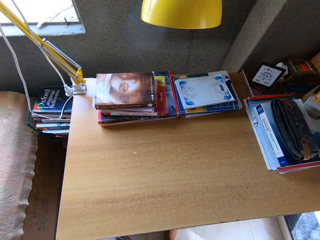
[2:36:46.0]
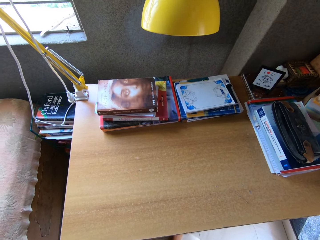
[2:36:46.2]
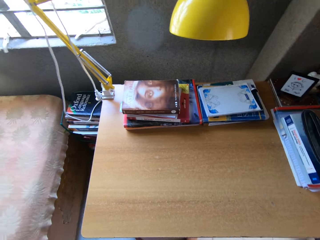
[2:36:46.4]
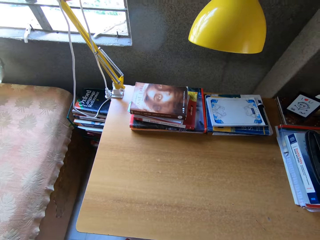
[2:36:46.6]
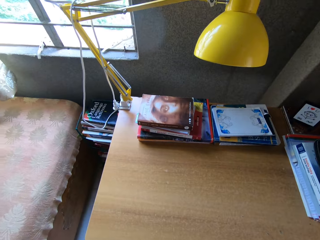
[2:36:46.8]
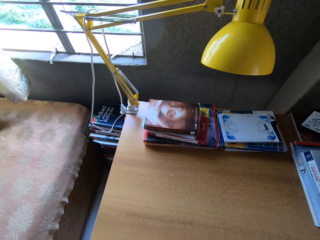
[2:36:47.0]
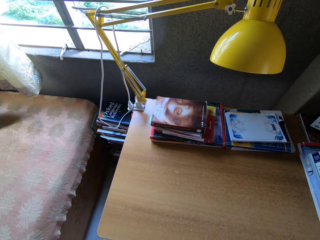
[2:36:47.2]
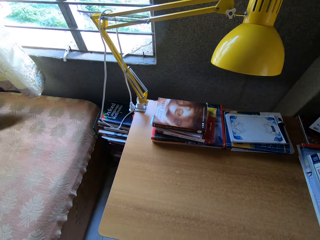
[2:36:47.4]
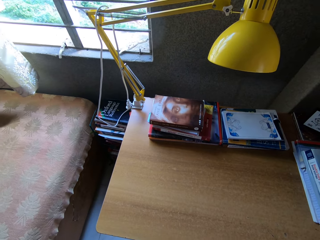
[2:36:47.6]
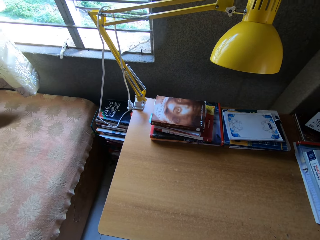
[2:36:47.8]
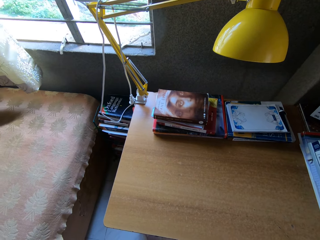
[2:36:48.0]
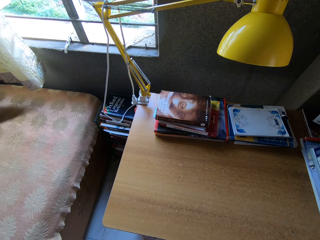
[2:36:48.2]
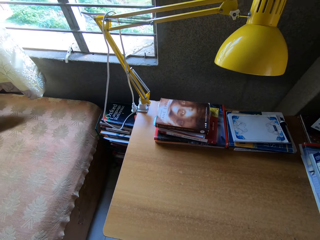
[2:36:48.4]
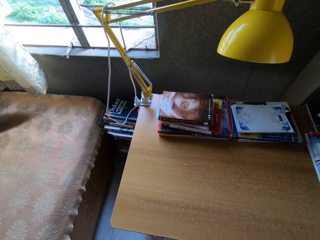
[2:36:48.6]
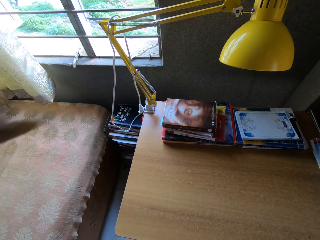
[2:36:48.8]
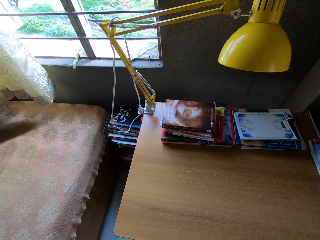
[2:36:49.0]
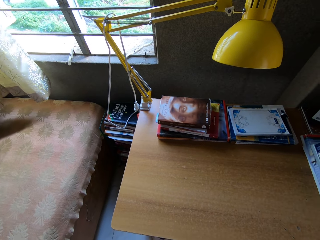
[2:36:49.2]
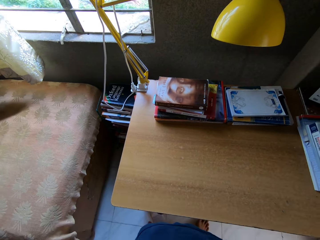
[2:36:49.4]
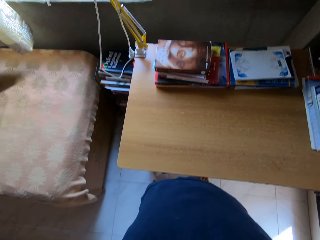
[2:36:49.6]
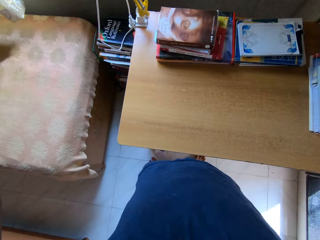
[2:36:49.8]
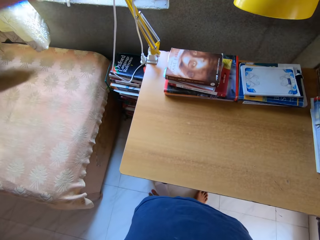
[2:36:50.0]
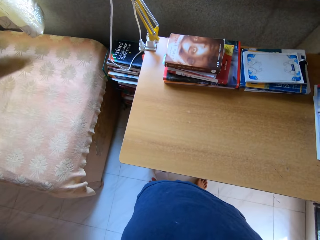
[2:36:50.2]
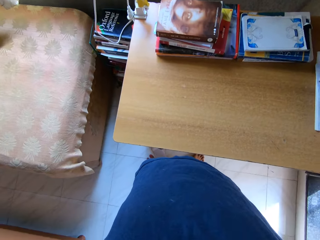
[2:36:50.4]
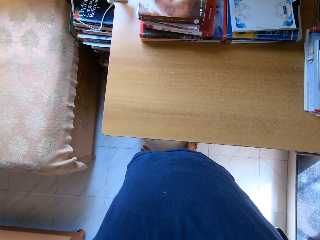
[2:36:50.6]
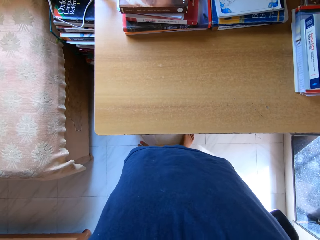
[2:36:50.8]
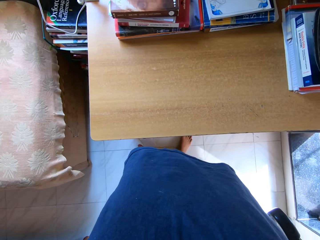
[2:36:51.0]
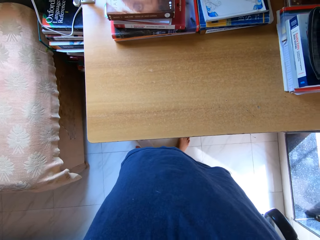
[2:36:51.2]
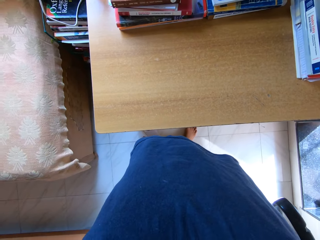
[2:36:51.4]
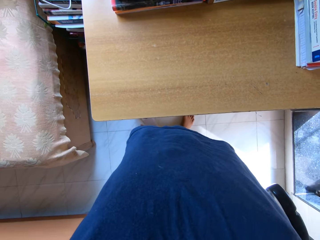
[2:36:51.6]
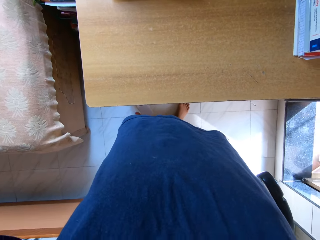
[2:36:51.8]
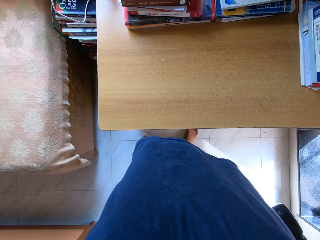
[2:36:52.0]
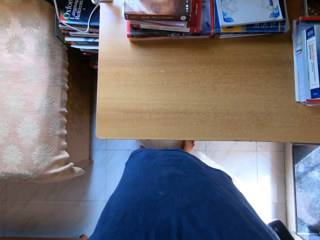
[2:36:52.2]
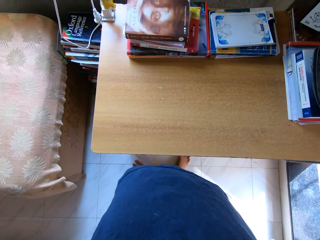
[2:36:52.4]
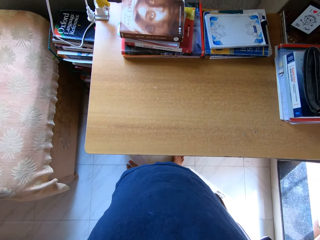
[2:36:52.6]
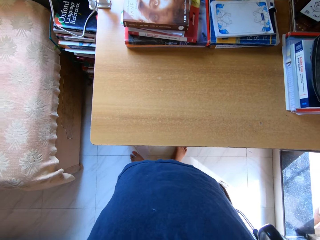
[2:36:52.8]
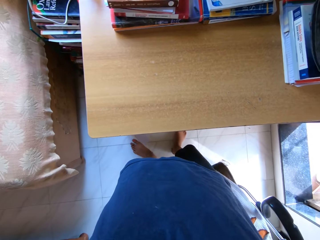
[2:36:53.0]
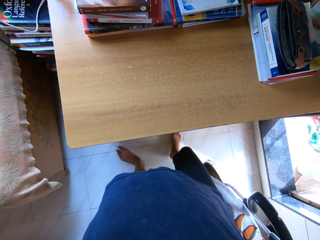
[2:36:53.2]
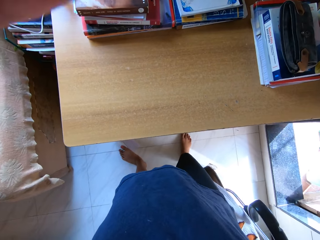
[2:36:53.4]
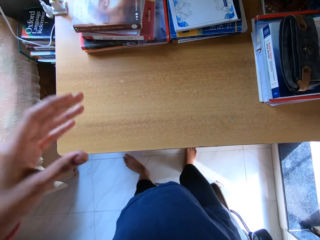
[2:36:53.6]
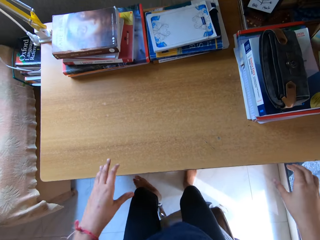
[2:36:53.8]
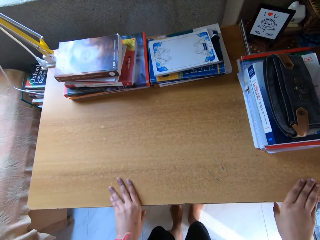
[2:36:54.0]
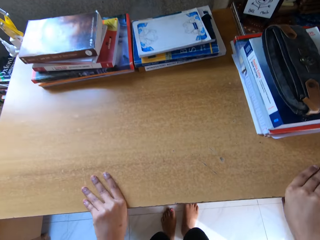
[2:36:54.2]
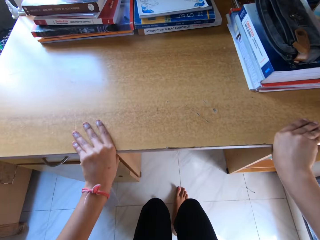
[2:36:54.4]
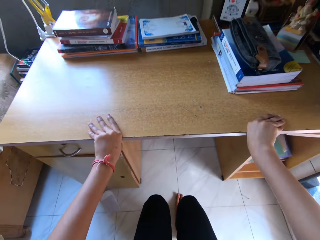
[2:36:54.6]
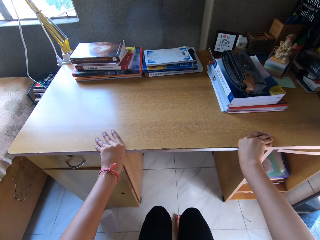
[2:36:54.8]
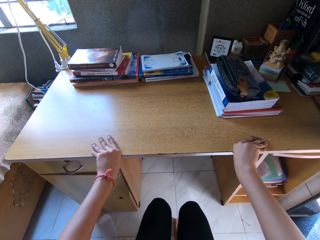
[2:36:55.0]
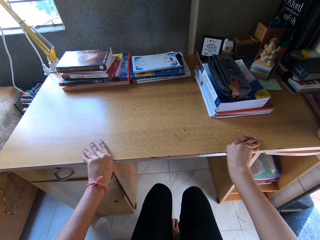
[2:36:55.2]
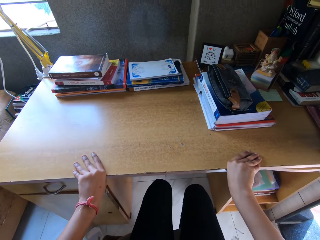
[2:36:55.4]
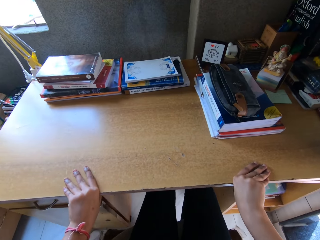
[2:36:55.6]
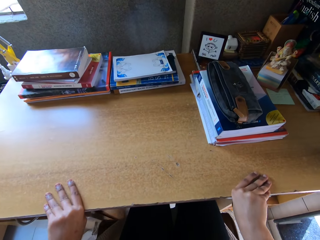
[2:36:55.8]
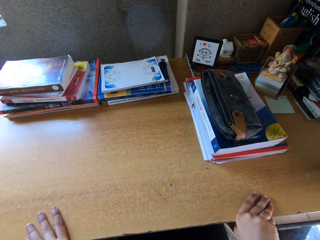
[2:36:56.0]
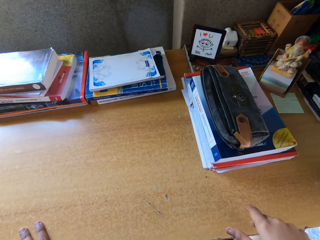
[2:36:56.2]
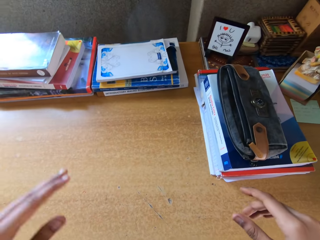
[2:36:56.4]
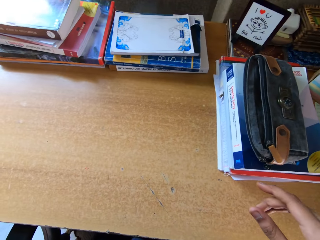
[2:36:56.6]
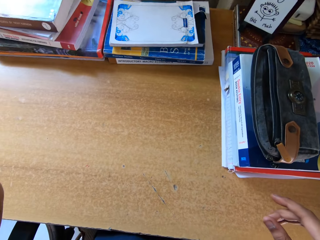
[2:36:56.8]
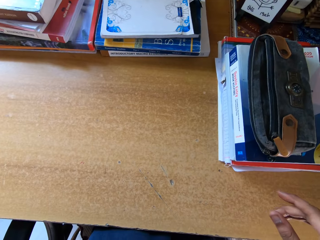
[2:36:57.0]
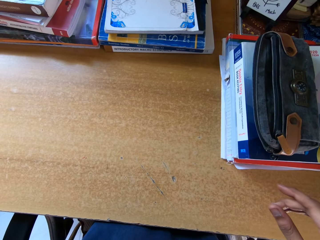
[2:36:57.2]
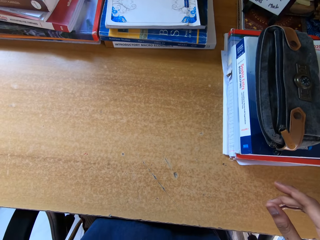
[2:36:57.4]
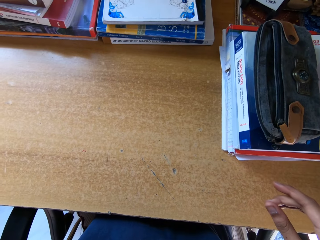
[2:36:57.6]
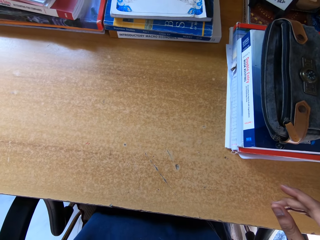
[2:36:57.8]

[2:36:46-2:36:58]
The camera wearer sits on the chair. They pull the chair.

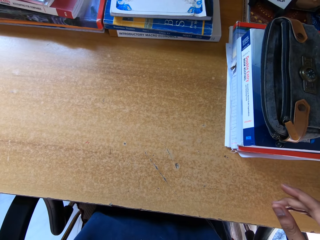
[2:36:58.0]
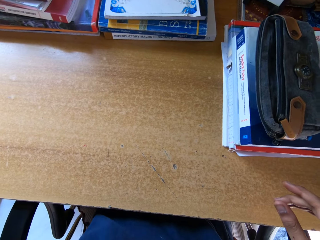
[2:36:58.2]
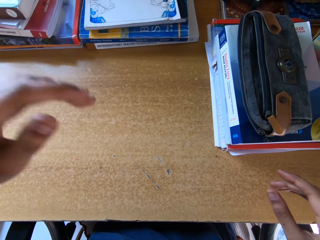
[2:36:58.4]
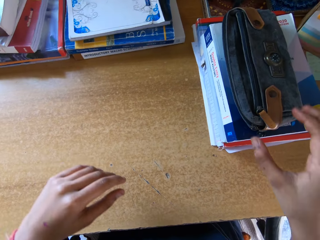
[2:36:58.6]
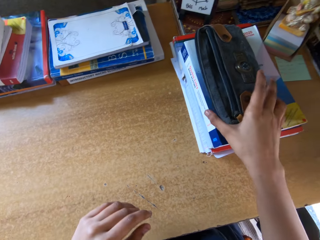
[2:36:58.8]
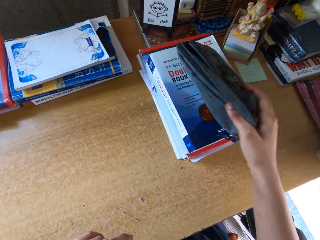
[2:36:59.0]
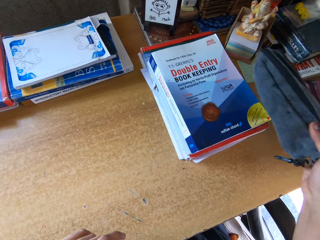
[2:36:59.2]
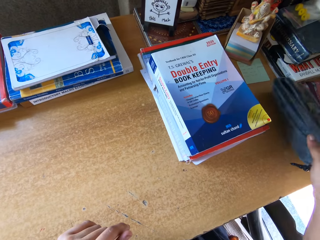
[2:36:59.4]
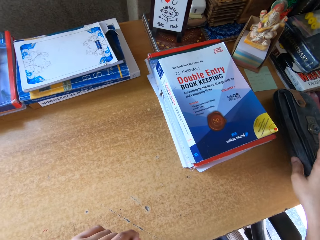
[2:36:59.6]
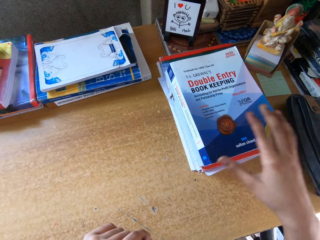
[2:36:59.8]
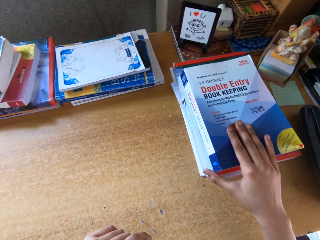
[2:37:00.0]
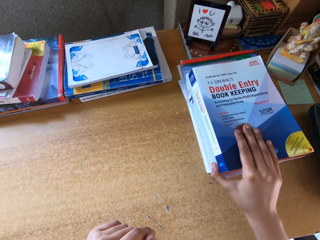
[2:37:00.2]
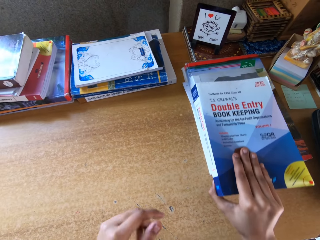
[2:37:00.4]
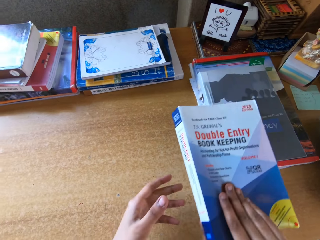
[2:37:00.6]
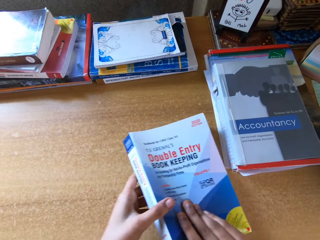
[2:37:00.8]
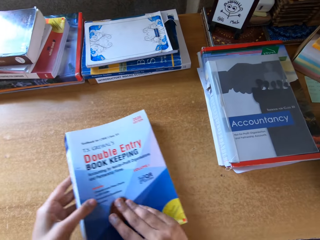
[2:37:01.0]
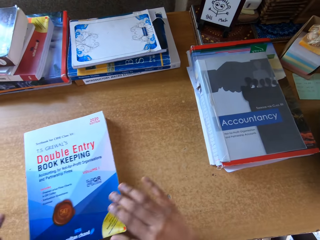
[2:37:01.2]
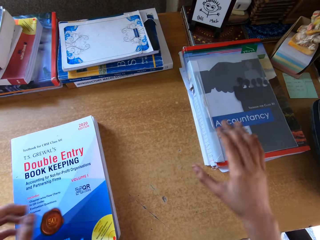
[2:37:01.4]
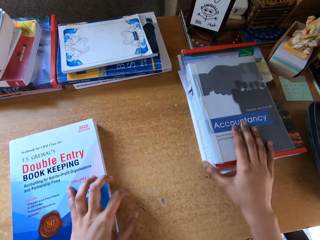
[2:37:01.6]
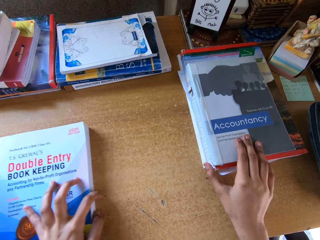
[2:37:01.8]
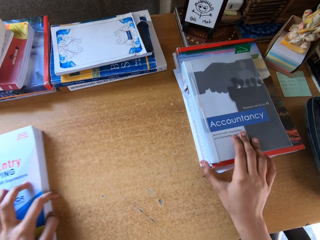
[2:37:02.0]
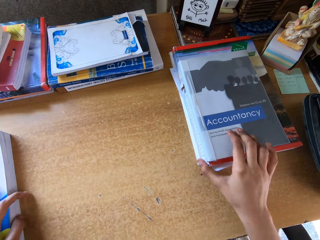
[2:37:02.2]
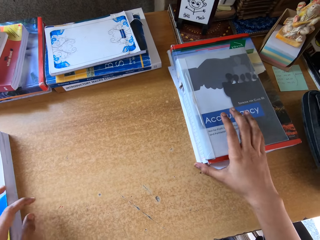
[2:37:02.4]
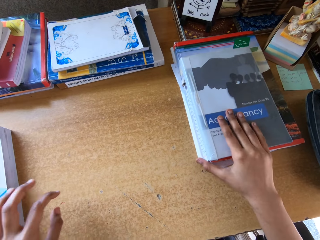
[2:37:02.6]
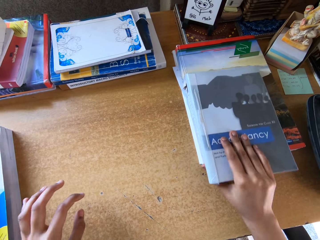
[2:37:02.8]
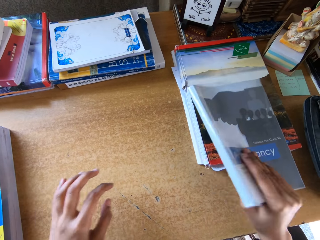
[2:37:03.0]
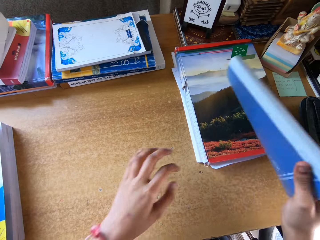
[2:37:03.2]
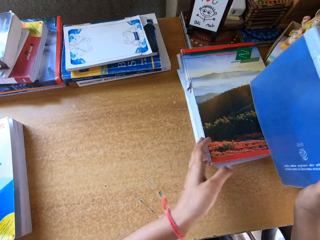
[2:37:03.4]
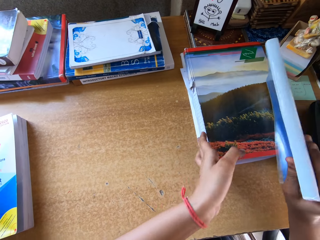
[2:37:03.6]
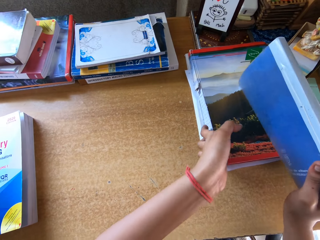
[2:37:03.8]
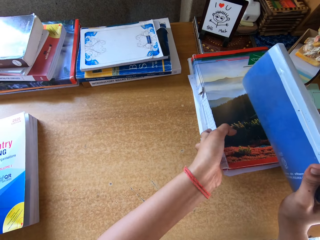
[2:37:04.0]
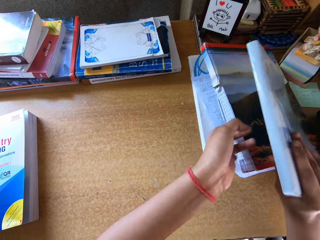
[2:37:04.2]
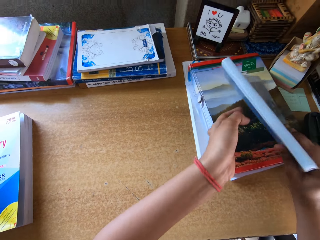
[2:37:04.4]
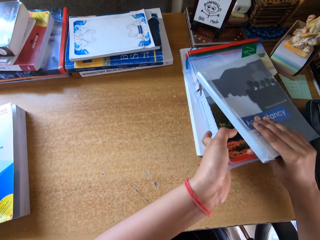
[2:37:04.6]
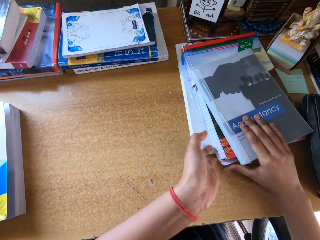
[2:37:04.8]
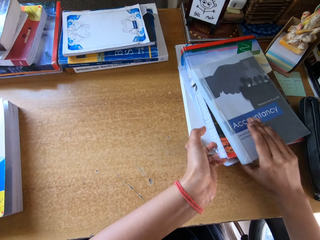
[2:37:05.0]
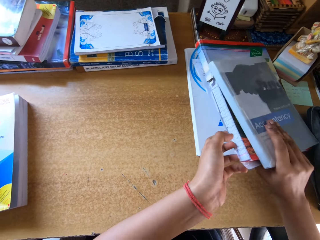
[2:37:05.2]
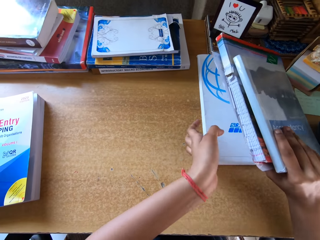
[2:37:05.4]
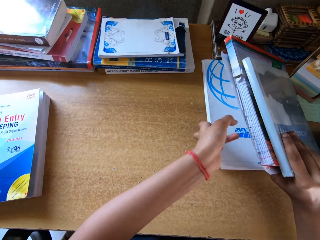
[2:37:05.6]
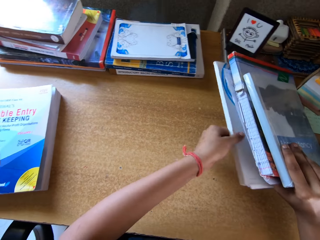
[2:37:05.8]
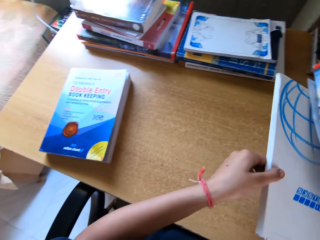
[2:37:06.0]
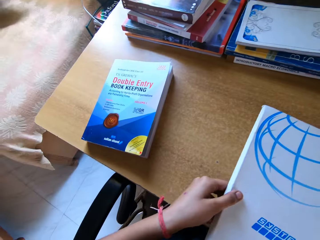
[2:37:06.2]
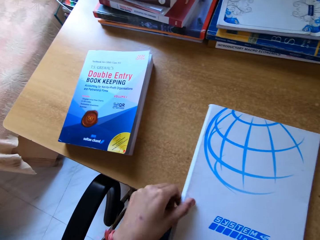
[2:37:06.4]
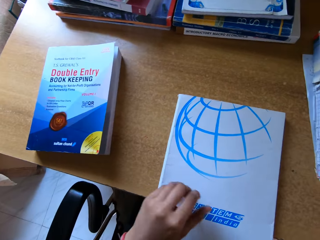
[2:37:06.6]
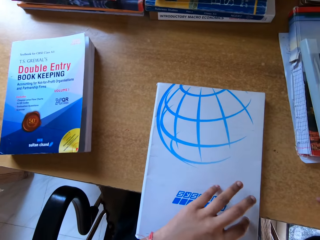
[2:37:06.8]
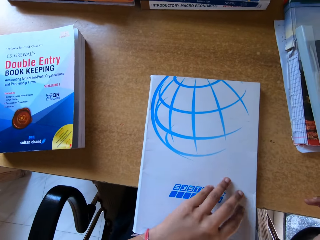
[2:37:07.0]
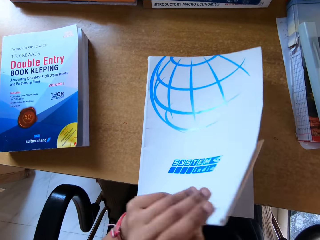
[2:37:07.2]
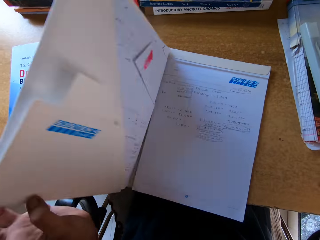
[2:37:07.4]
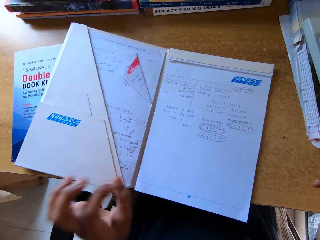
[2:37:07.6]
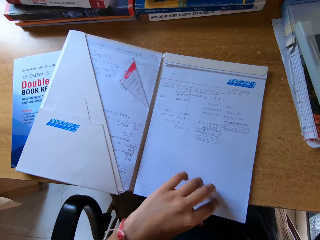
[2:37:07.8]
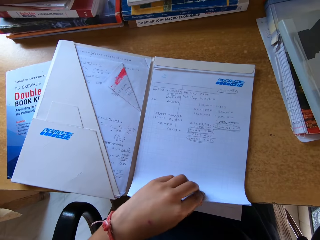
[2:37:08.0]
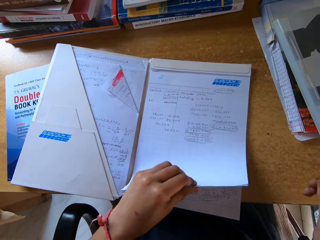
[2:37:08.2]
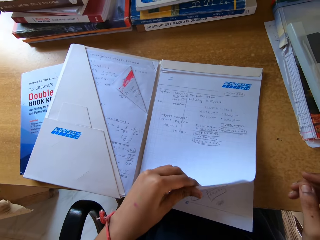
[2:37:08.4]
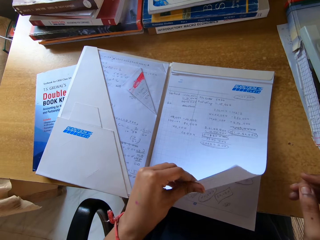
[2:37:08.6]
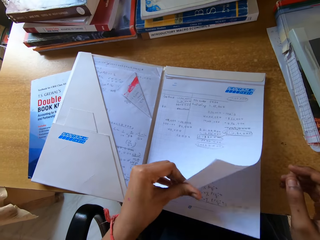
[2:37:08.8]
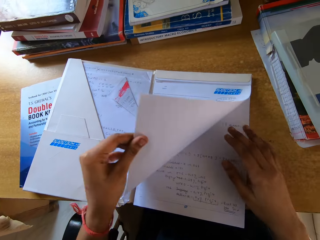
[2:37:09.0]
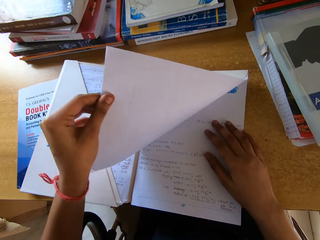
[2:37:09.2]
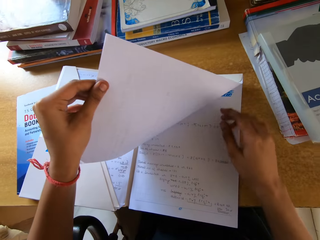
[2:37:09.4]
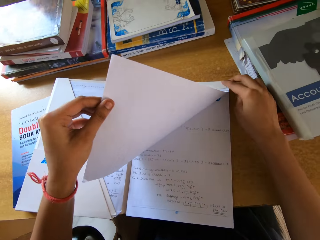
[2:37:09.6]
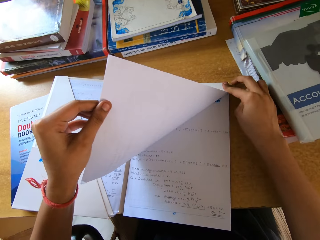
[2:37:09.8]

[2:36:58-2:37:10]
The camera wearer picks up a pouch. They put the pouch on the table. They look at the books on the table. They pick up a book and put the book on the table. They pick up the book and put the book on the table. They open the book at the table.
